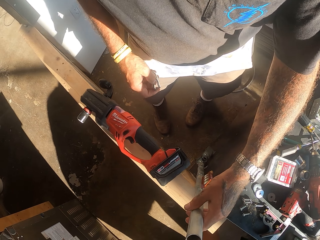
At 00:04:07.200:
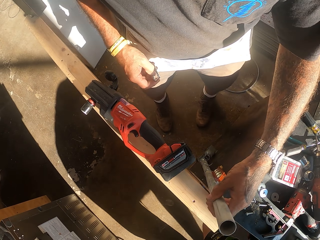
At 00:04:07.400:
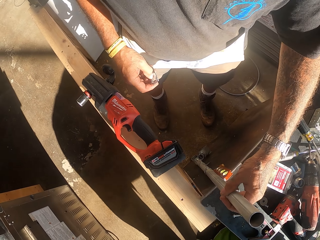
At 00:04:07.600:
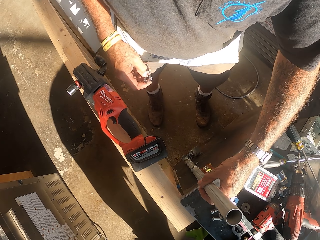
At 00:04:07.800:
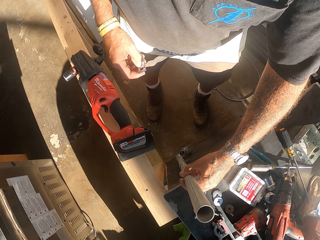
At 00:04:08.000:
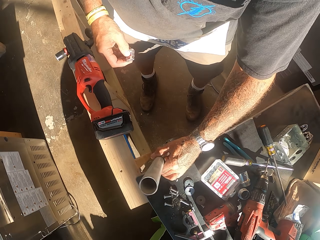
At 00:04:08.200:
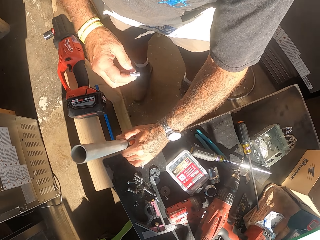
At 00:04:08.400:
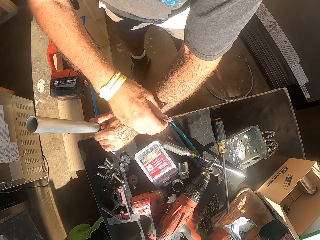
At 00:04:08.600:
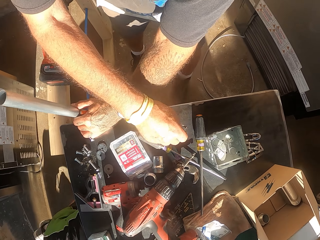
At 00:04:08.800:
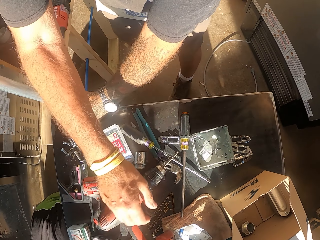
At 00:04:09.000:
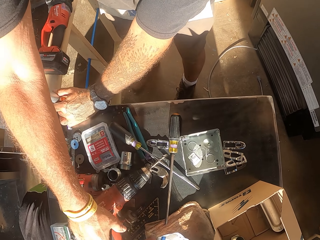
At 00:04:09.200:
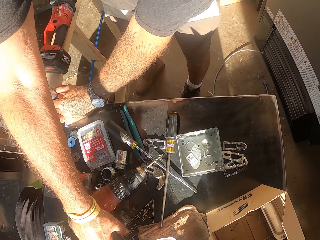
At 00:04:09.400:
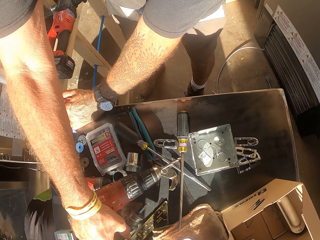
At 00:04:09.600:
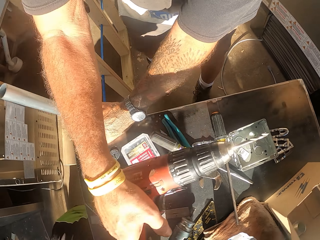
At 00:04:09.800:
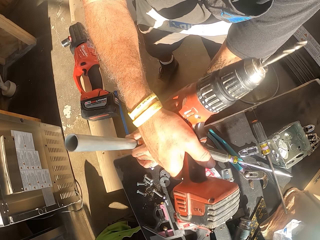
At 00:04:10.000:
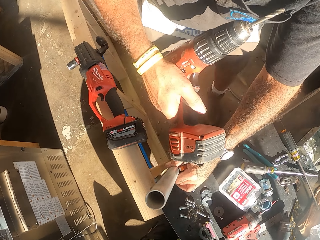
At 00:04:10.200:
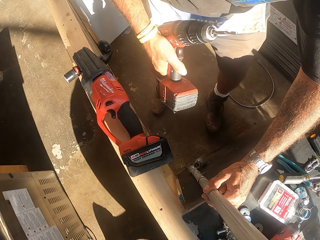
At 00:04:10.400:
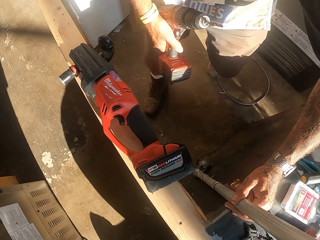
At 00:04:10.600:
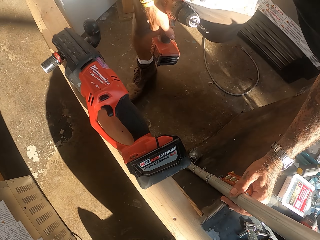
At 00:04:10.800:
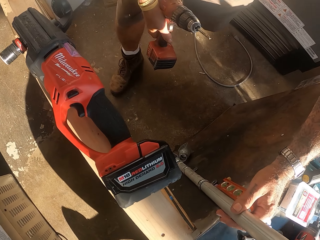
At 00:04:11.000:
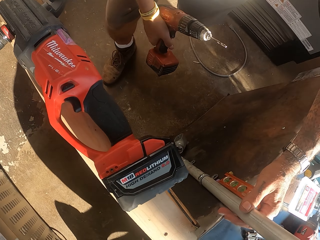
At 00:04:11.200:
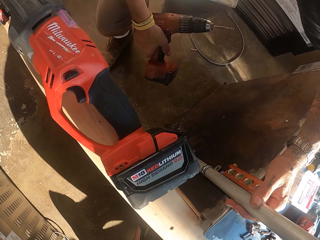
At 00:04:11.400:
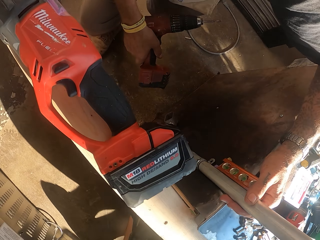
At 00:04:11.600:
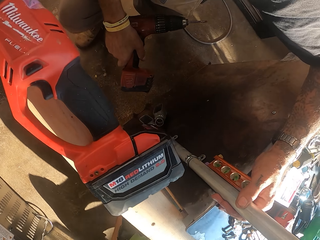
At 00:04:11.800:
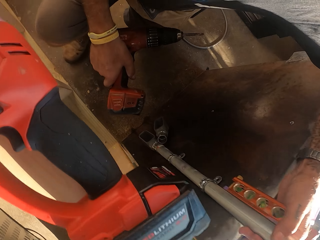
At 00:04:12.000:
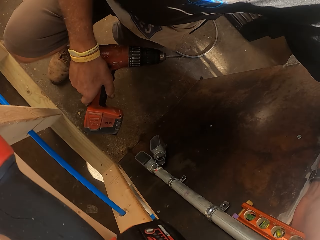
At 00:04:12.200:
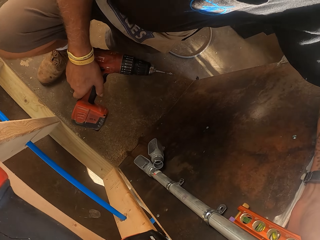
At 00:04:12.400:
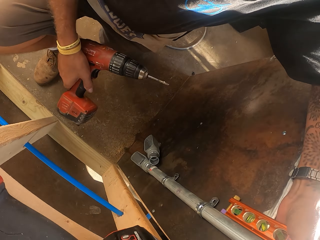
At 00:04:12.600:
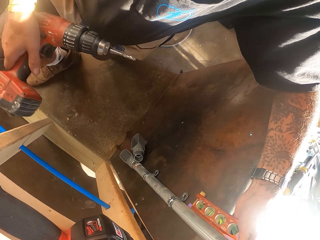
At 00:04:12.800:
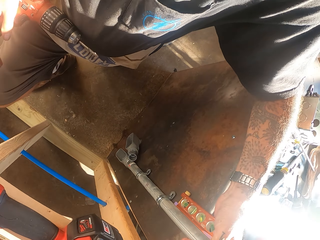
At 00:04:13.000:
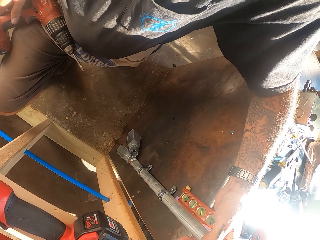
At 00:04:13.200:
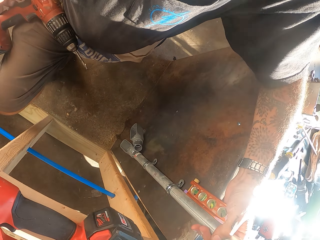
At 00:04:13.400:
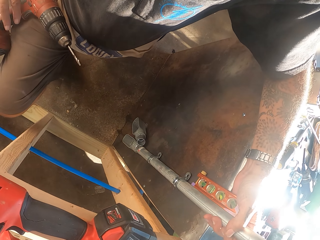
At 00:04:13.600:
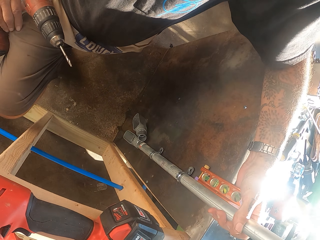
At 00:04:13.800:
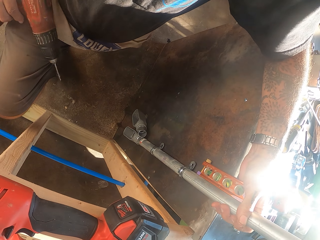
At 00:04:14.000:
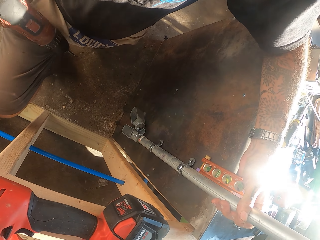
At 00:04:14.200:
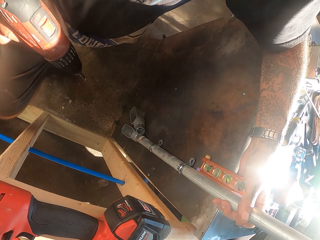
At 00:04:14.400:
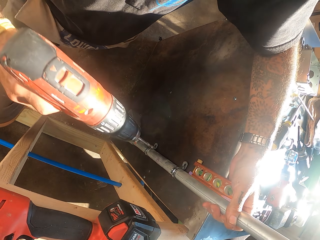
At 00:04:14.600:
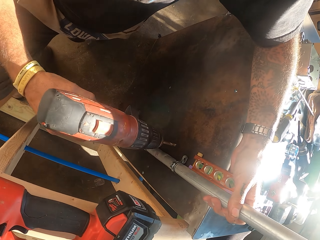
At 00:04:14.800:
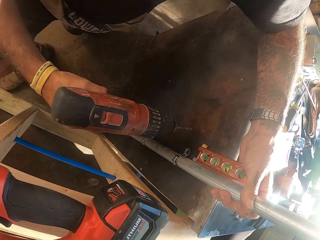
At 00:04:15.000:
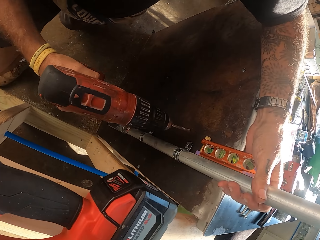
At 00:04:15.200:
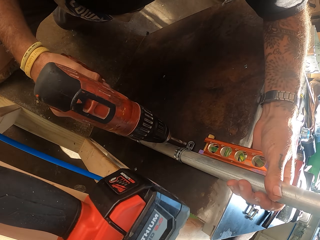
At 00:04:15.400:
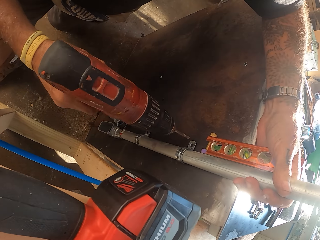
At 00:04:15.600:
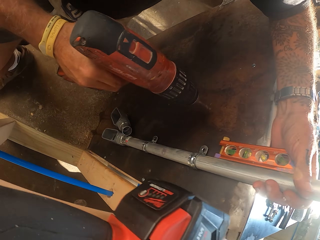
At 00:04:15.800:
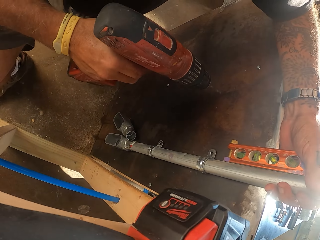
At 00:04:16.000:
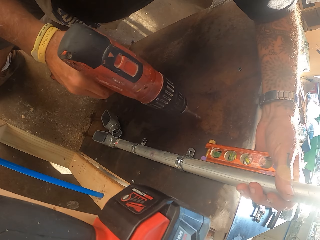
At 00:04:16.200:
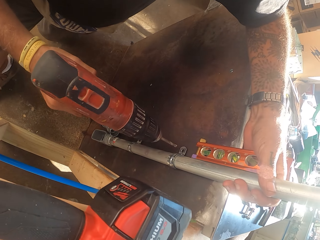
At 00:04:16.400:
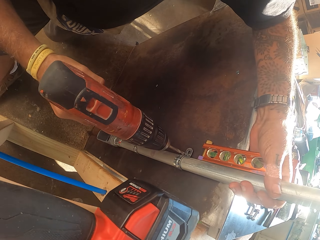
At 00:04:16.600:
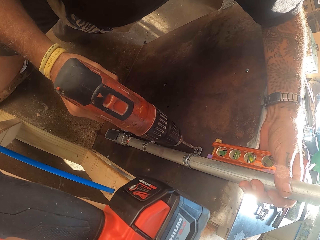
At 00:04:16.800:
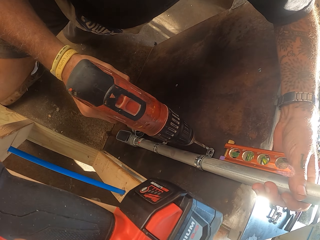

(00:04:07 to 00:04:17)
The camera wearer adjusts the metal pole with hand. They pick up the drill machine on the counter.

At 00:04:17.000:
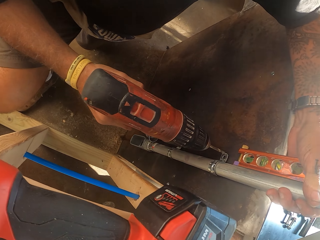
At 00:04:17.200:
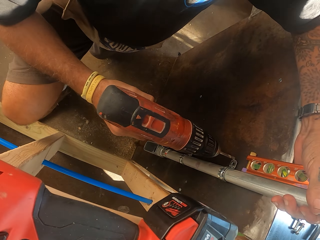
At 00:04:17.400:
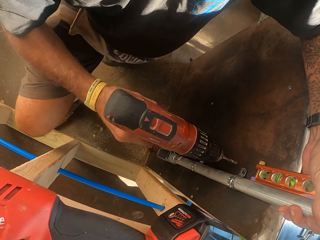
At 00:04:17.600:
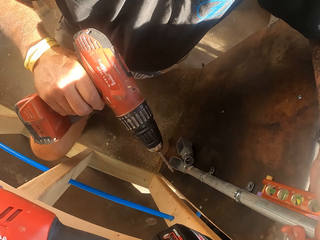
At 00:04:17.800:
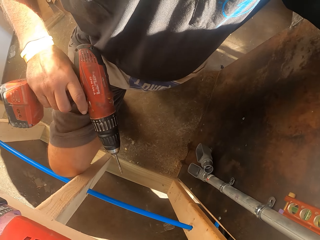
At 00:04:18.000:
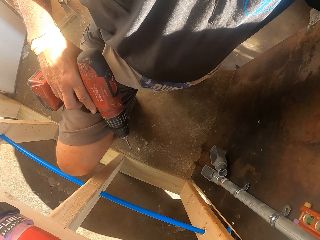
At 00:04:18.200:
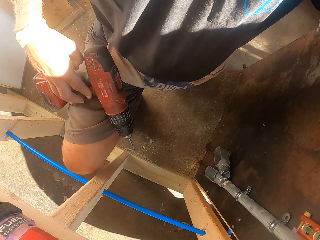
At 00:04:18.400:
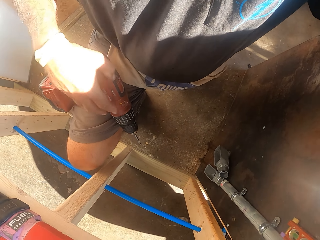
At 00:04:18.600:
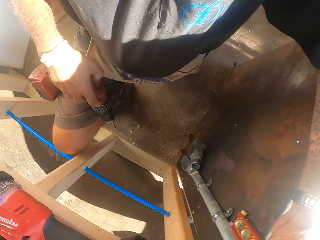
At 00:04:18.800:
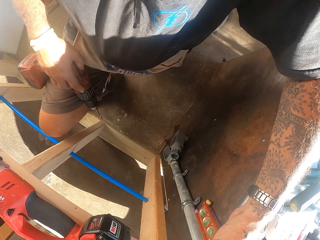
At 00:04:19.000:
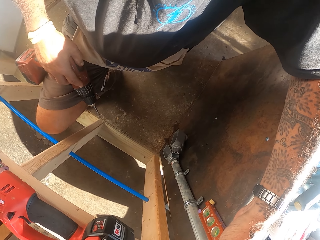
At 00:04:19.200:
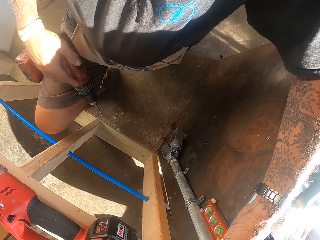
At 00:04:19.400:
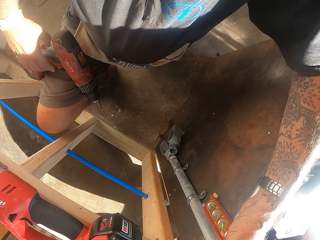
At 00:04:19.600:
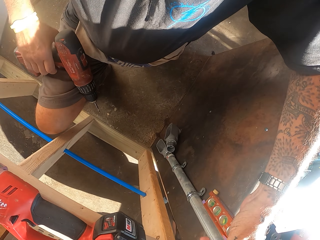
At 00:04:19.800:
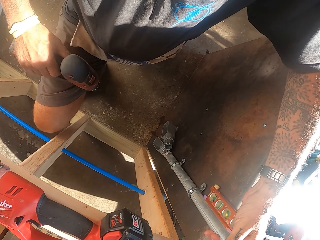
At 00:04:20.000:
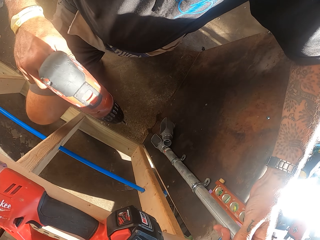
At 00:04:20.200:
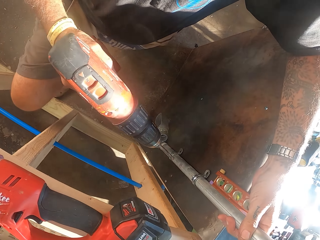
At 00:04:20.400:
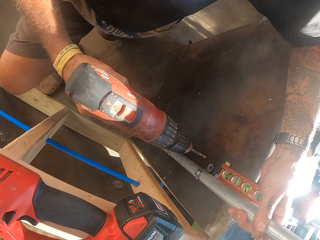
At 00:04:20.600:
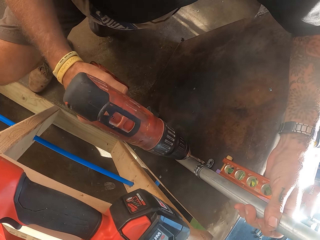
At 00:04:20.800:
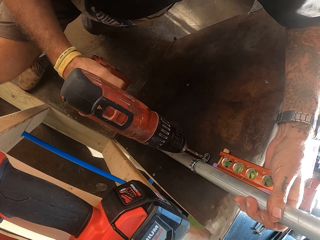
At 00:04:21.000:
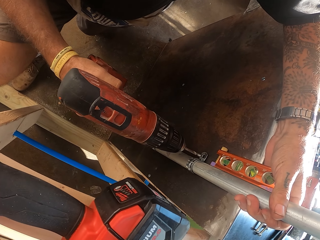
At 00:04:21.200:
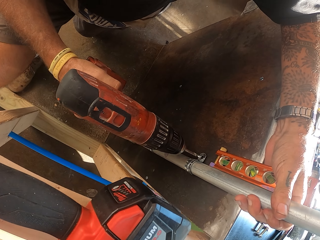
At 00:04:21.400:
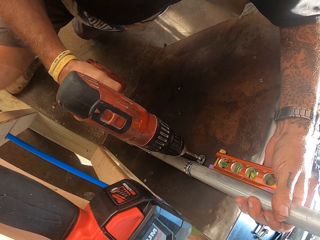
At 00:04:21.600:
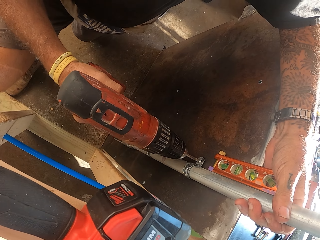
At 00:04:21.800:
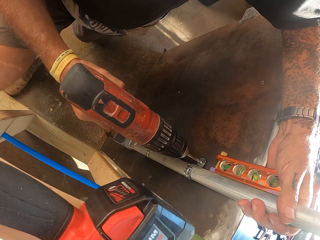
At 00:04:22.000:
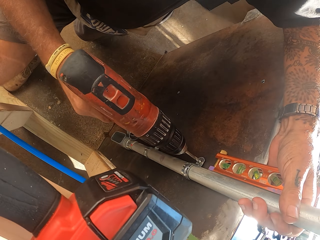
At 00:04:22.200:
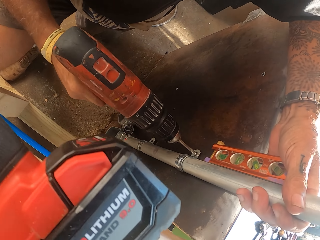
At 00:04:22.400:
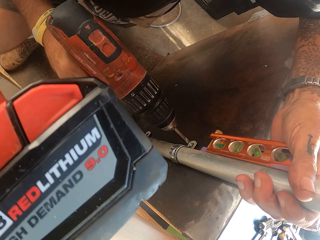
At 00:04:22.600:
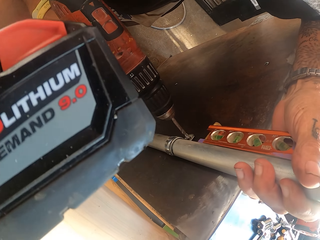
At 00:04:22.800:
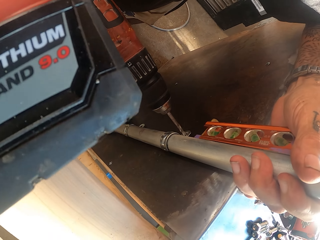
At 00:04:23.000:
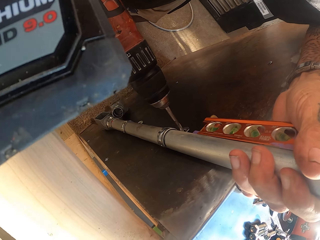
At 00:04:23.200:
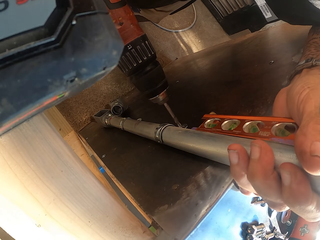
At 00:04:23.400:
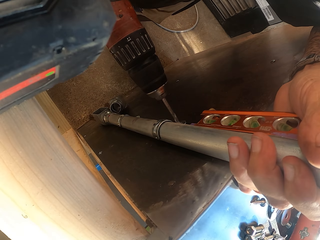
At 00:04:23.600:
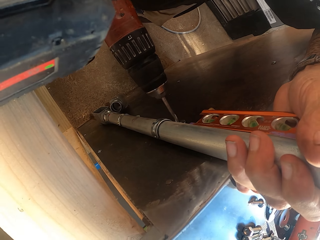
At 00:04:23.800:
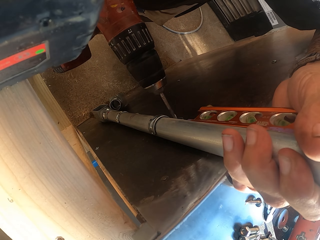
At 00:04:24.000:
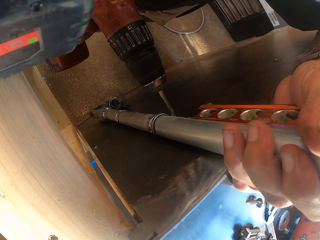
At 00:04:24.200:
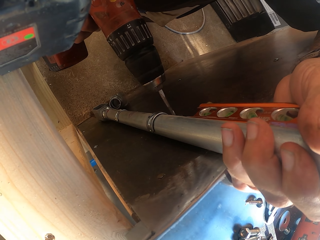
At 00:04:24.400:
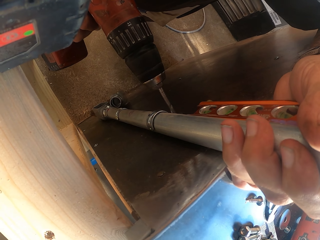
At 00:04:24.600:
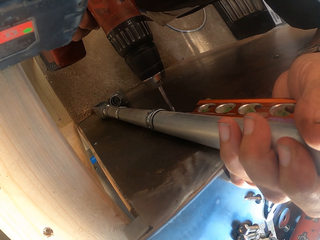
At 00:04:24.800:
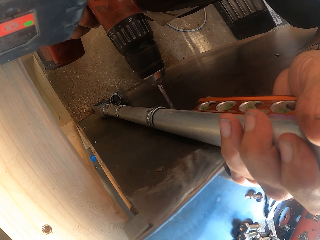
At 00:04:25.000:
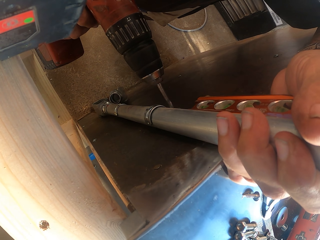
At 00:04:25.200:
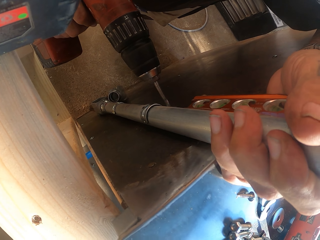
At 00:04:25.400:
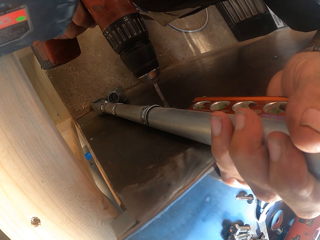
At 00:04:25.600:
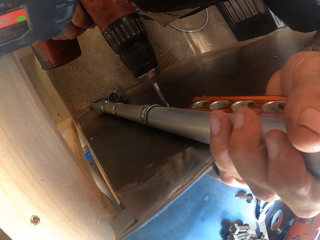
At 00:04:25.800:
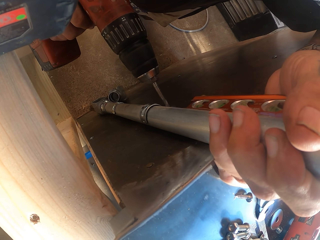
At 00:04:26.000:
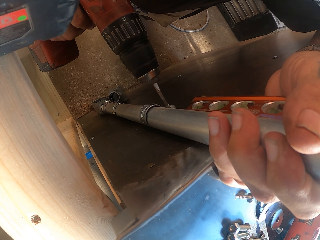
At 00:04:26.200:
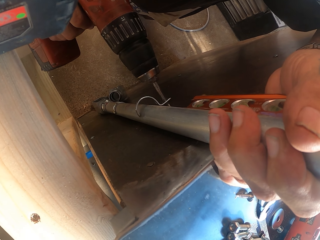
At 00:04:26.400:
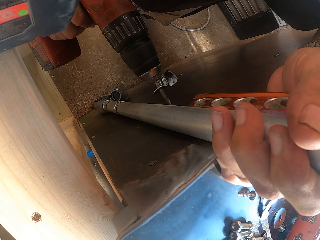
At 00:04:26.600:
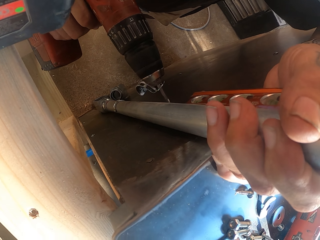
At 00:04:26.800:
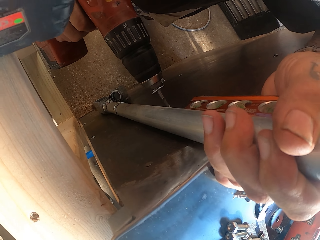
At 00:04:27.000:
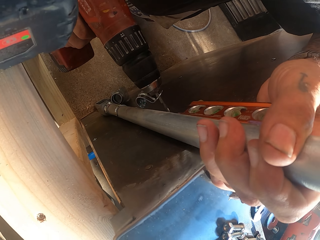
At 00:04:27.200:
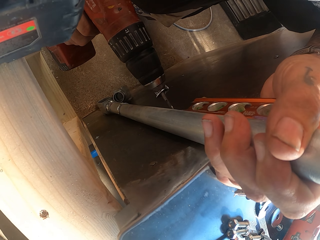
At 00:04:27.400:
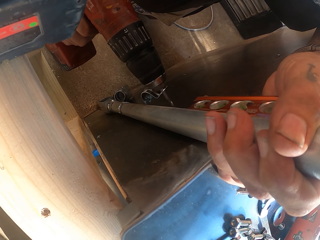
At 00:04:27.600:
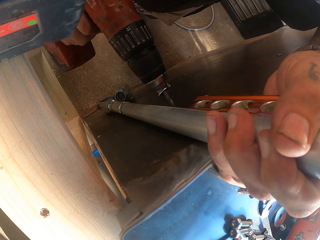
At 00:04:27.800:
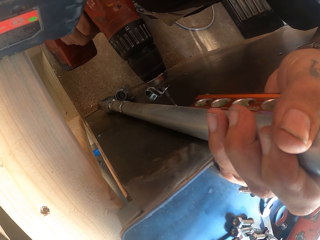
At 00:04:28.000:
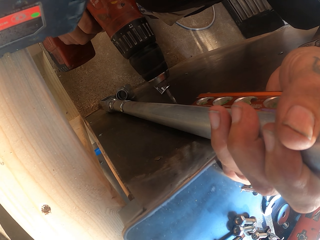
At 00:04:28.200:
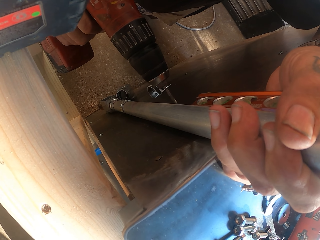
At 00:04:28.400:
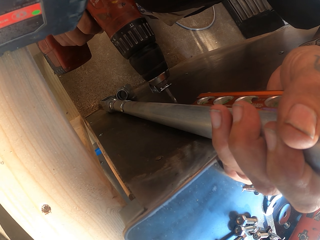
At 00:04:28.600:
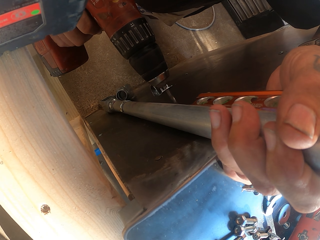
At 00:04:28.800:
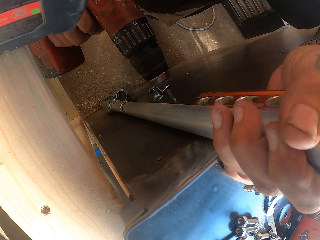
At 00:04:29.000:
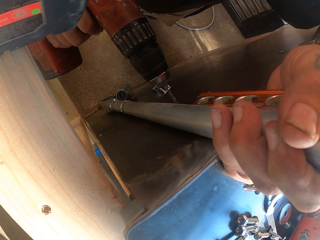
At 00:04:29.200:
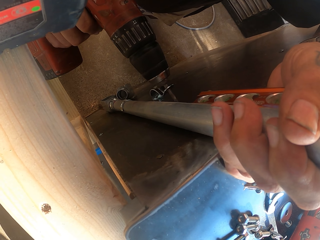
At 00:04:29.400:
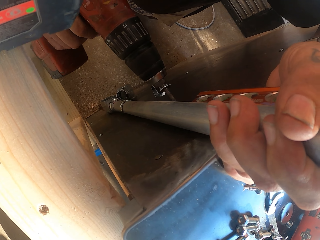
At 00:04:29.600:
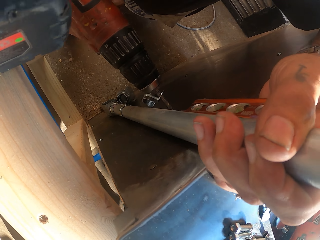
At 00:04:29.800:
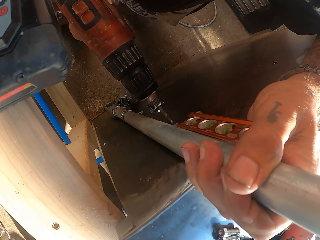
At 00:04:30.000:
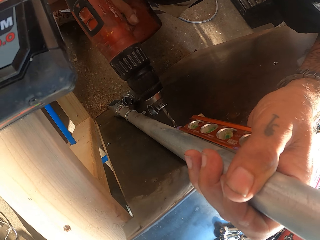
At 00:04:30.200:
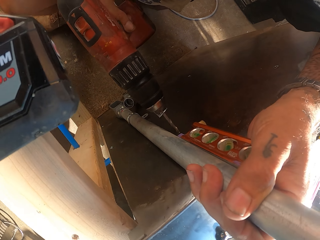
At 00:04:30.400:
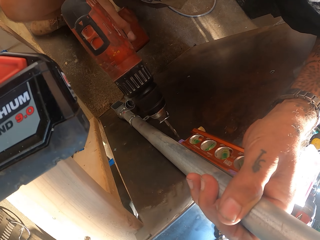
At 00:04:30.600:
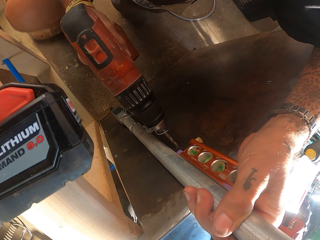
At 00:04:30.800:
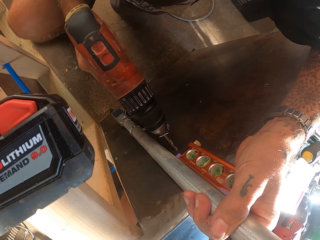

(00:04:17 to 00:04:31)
The camera wearer adjusts the drill machine. They drill the lumber.
